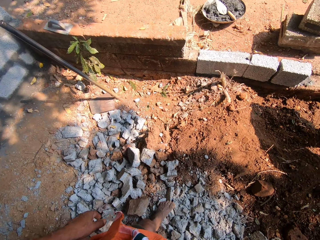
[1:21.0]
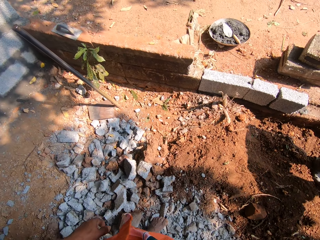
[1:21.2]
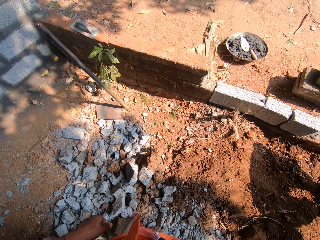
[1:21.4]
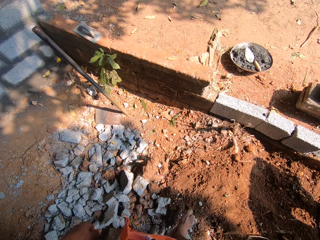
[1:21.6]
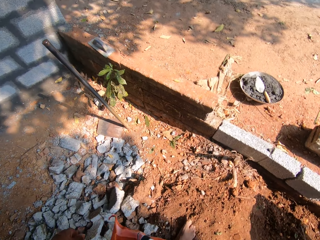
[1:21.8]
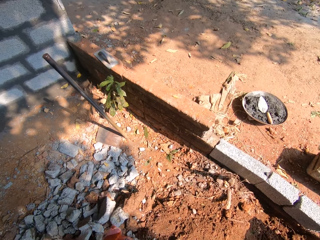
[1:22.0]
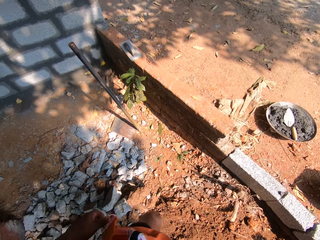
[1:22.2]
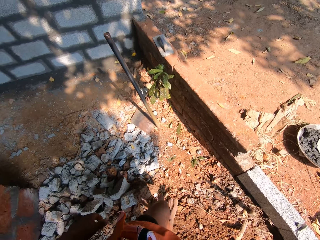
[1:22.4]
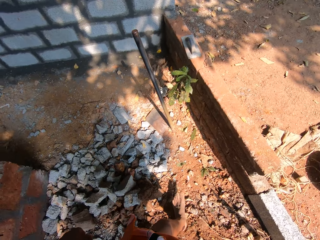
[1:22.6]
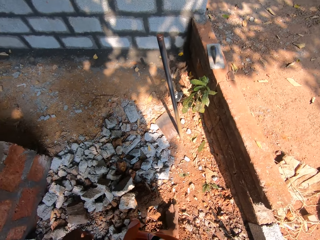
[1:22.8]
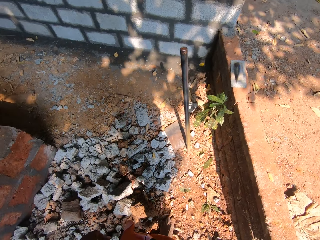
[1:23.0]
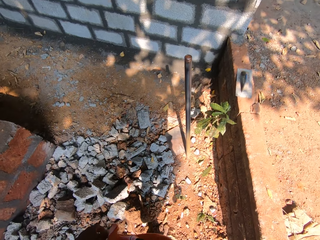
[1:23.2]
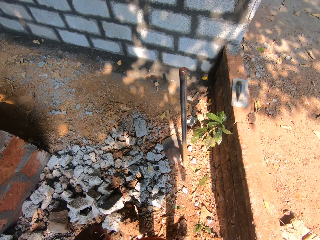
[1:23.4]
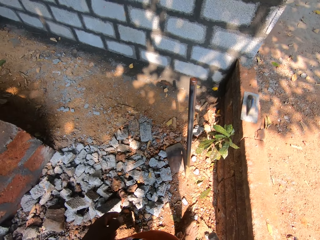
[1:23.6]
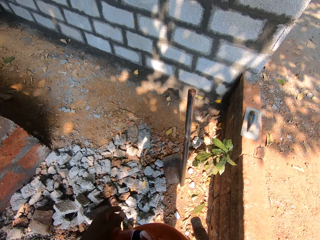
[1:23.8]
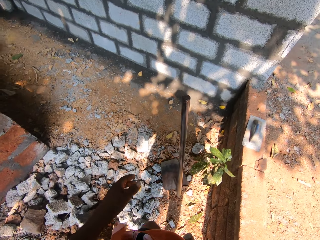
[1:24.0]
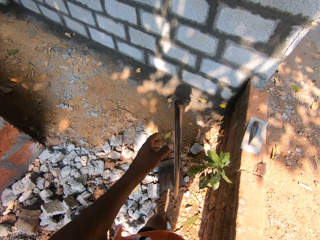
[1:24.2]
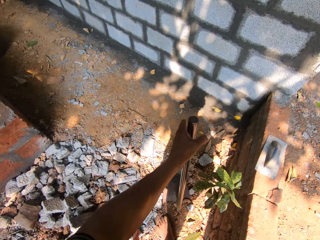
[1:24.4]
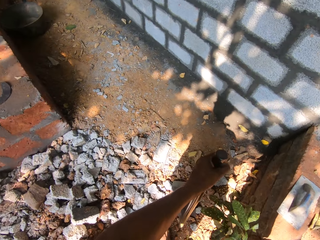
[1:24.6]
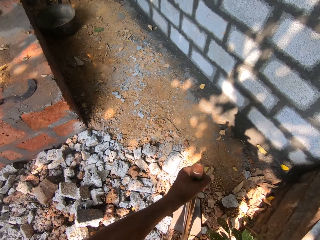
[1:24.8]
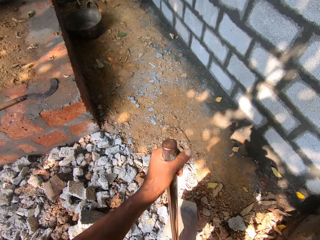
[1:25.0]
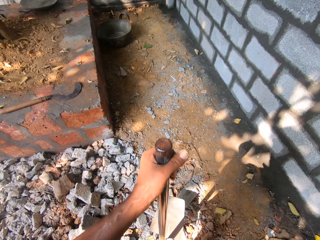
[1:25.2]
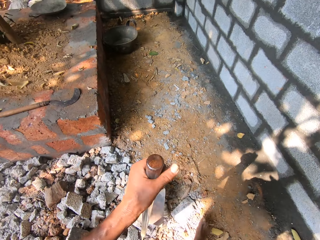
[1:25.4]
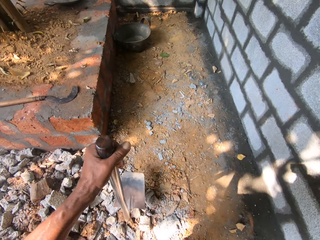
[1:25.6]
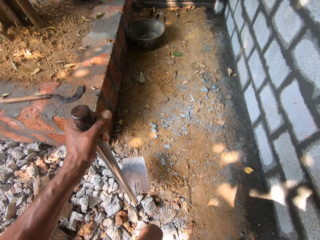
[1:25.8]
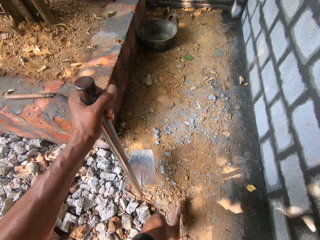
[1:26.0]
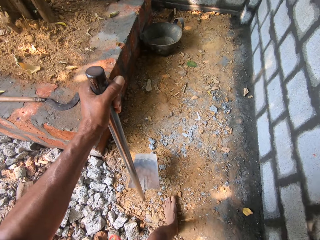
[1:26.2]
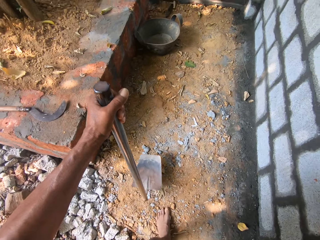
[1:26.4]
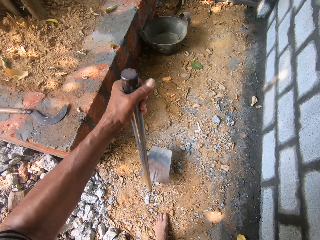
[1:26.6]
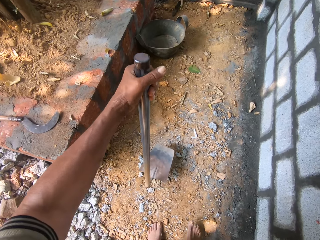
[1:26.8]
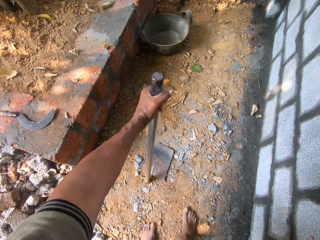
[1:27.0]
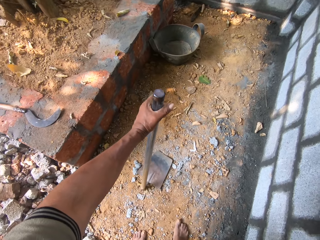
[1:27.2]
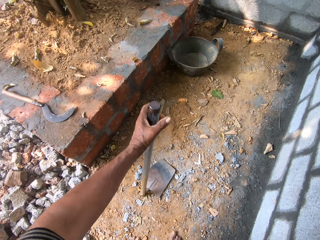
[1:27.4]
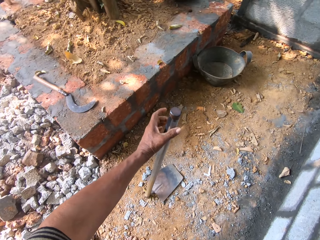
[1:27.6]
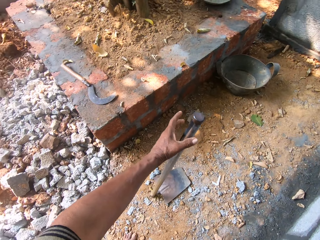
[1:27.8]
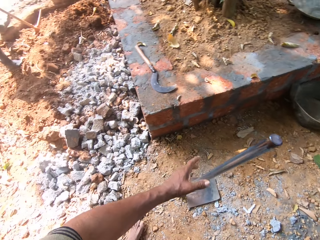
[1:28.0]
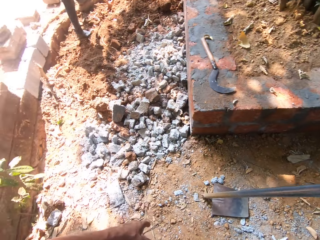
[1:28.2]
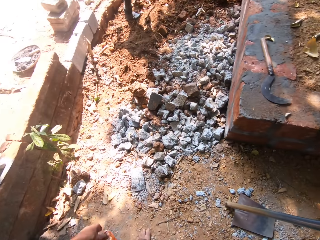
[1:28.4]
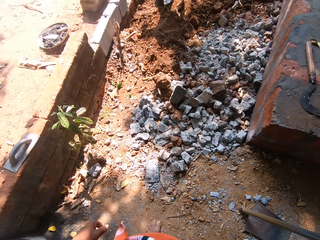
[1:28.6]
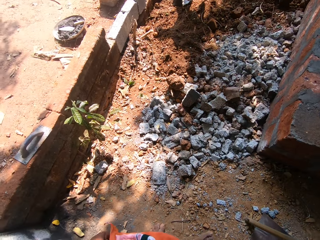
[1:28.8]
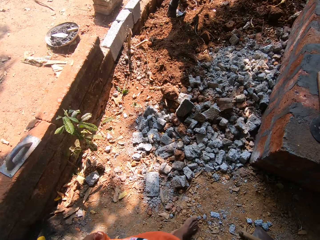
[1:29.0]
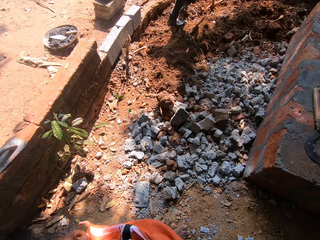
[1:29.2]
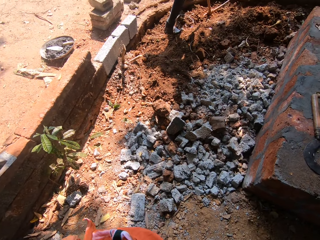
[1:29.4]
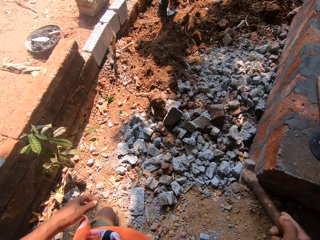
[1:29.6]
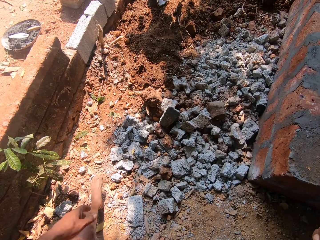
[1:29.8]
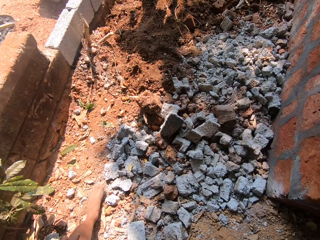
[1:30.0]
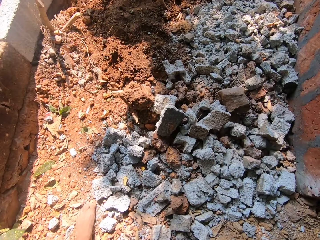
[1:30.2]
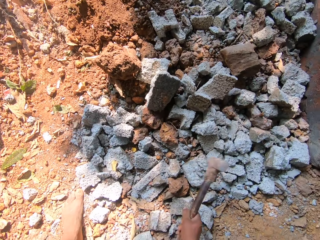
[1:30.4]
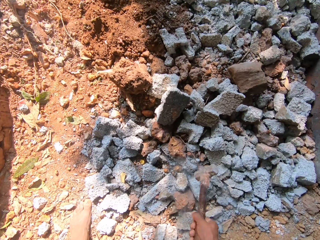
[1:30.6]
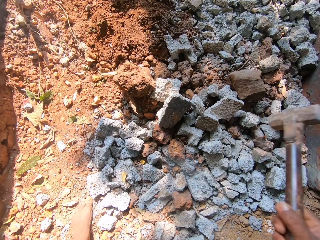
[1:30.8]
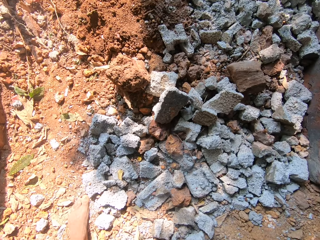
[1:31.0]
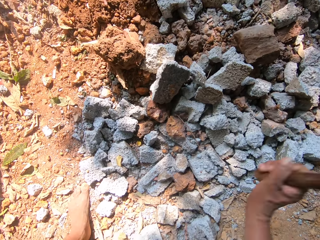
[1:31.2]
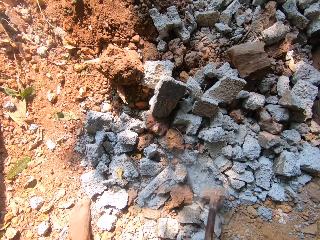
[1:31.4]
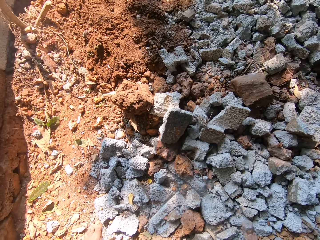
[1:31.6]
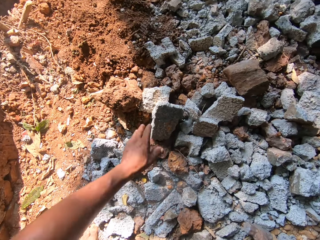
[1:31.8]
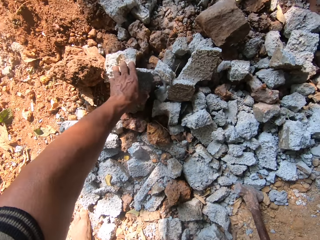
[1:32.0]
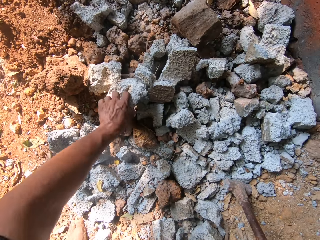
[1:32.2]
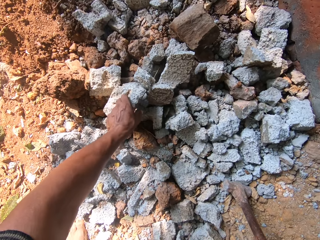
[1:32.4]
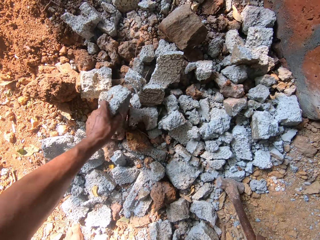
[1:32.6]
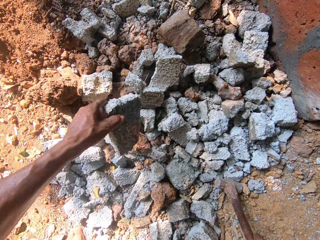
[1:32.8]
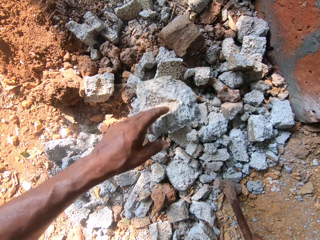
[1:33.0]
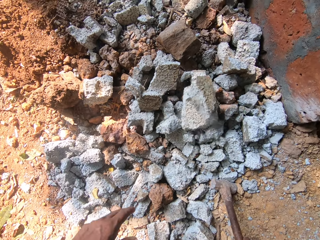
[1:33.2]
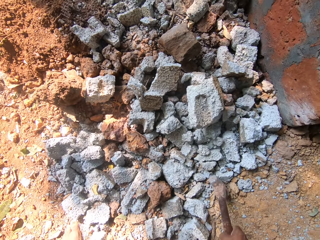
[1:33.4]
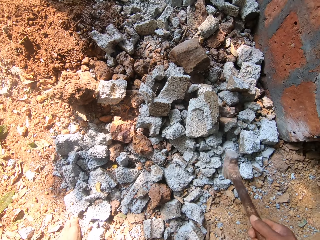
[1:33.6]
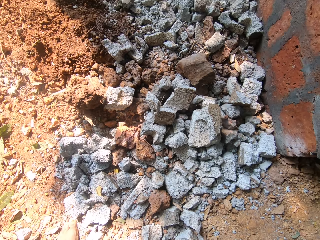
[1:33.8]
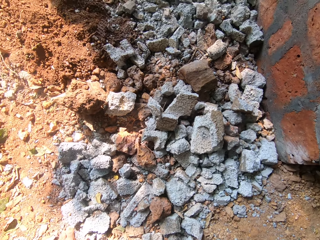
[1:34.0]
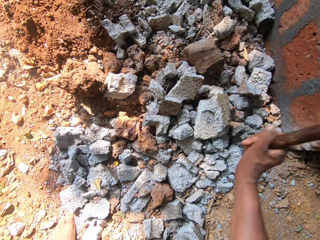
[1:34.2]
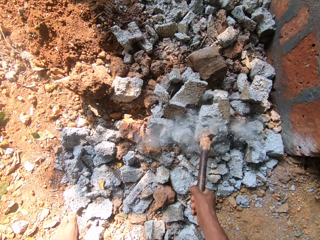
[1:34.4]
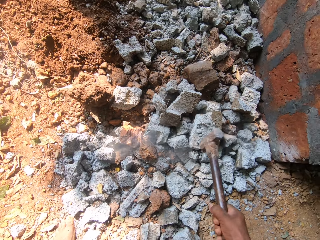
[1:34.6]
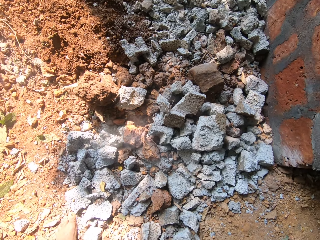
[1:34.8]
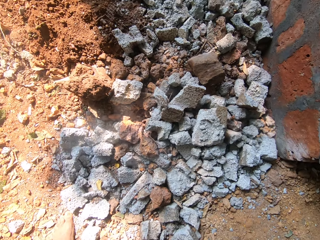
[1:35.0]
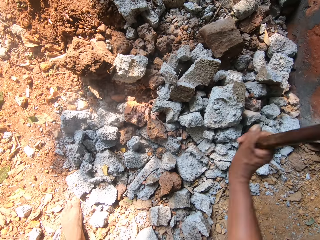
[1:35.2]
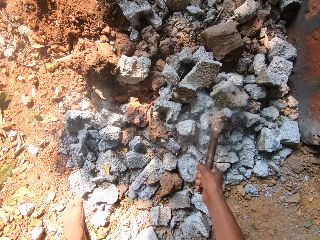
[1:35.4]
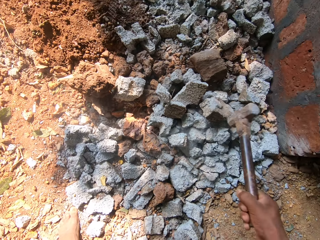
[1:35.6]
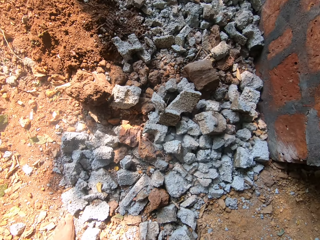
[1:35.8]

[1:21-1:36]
The camera wearer walks around. He picks up the hoe from the ground with his left hand. He drops the hoe on the ground with his left hand. He walks around. He breaks cement blocks on the floor with the club hammer in his right hand. He hits the rocks. He picks up a cement block from the floor with his left hand. He drops the cement block on the floor with his left hand. He breaks the cement blocks on the floor with the club hammer in his right hand.

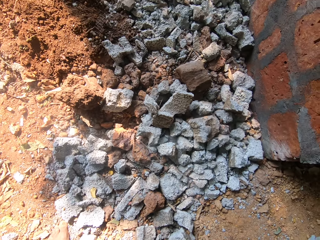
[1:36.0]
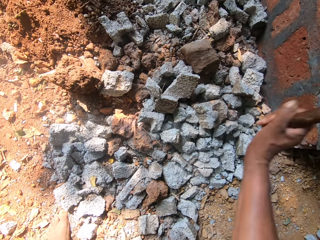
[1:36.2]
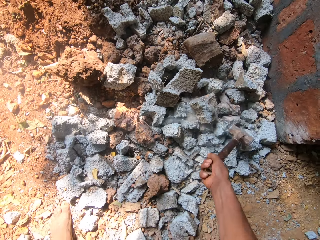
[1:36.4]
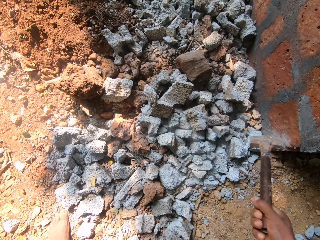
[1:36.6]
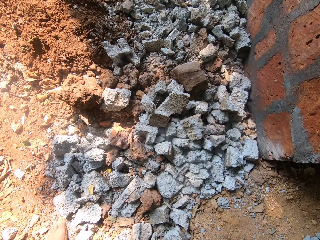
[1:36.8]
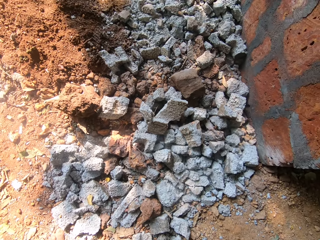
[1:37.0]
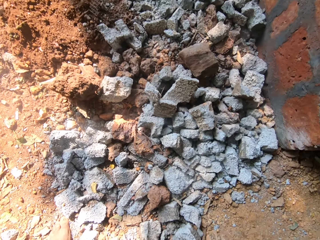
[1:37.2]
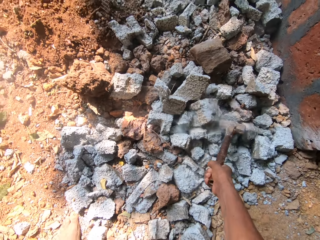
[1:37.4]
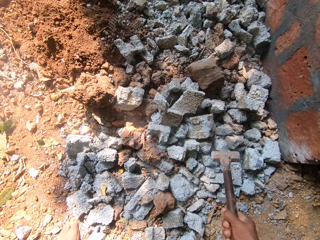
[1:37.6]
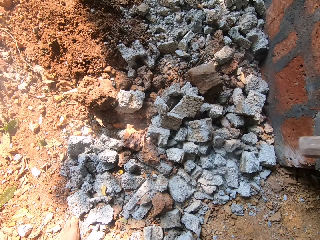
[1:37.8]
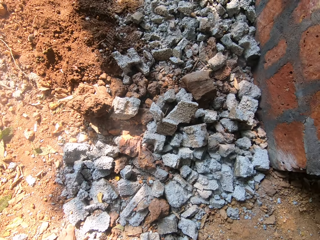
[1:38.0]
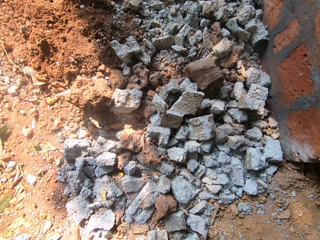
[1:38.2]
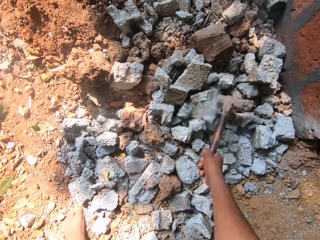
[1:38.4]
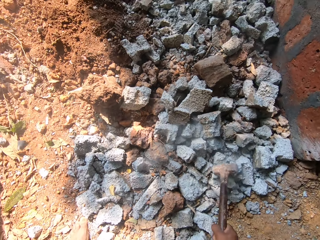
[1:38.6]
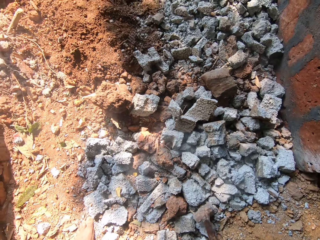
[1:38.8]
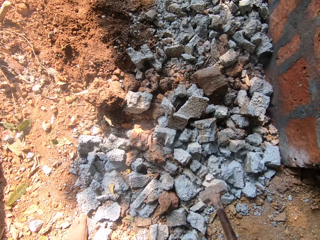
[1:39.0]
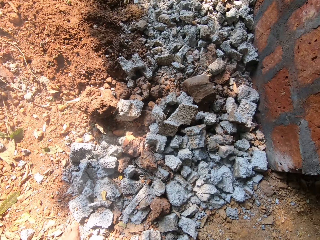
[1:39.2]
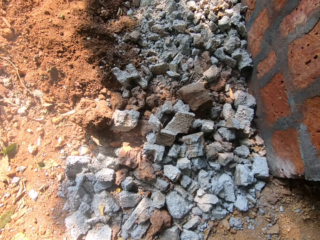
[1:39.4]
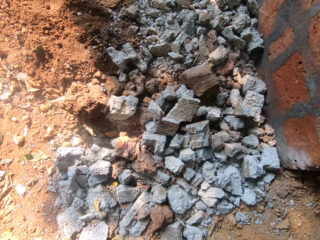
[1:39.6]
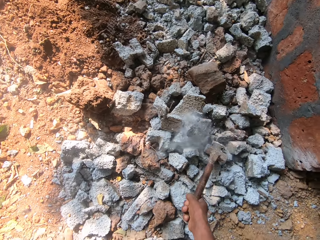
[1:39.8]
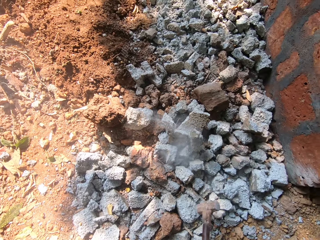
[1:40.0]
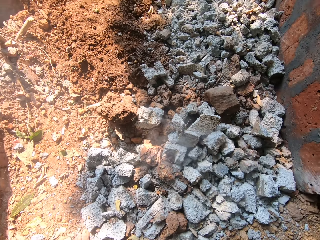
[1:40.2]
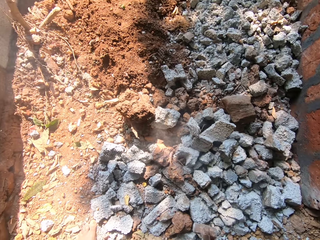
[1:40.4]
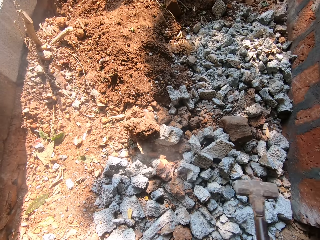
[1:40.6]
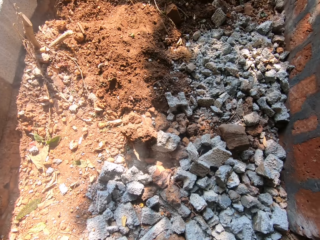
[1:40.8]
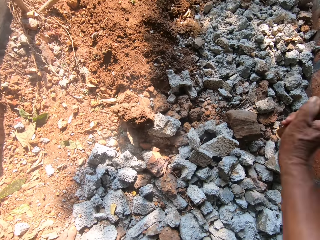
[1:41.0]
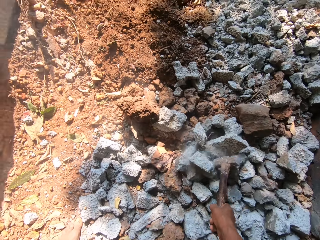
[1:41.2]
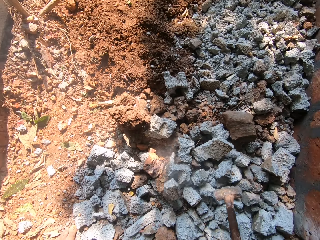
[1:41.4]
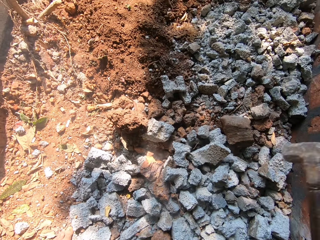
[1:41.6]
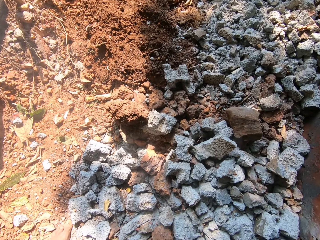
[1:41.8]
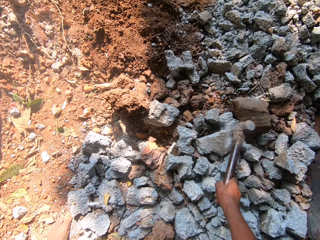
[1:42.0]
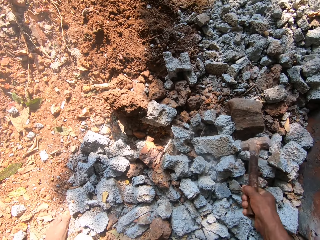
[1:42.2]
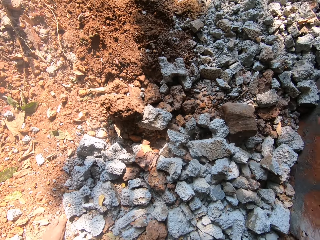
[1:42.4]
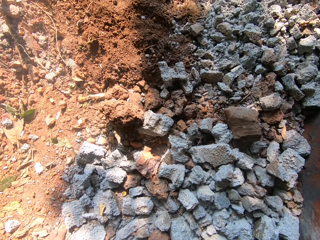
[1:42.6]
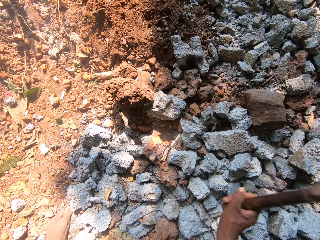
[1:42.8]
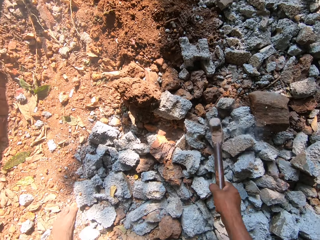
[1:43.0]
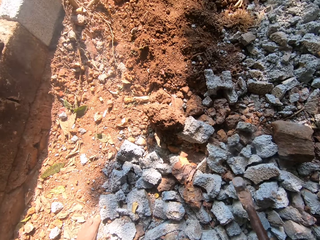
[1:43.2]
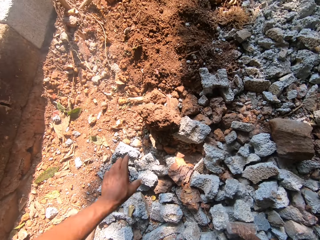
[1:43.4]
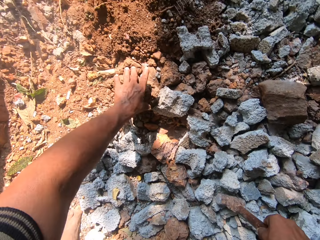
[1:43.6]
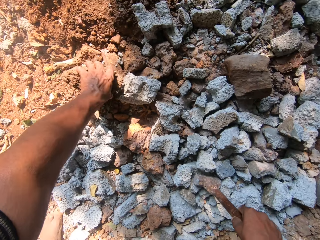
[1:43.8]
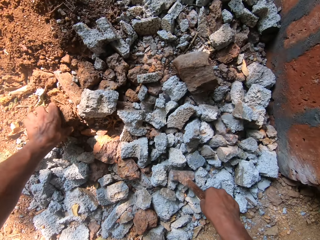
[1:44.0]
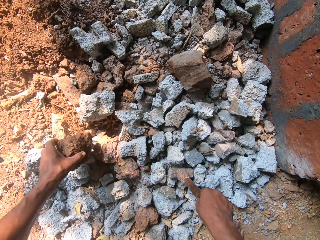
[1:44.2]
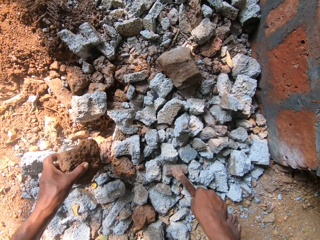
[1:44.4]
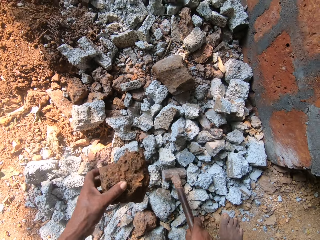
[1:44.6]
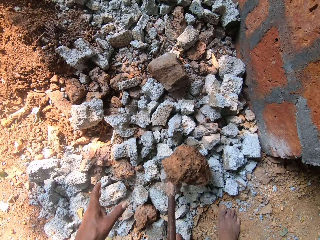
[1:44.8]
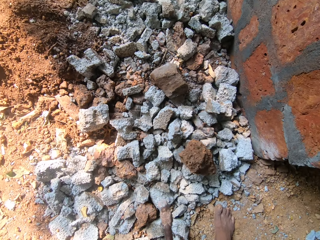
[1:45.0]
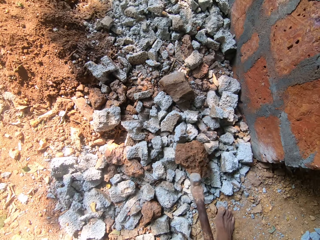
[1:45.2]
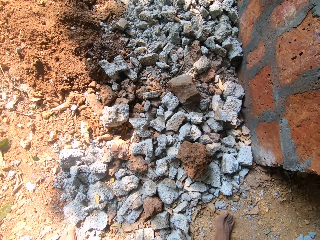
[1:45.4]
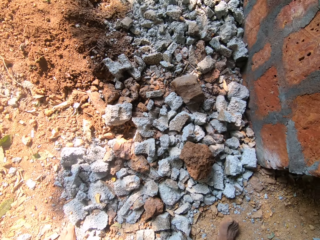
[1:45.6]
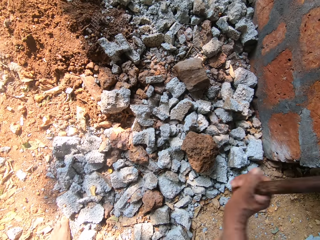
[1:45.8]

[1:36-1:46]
The camera wearer picks up a sand mold from the floor with his left hand. He drops the sand mold on the floor with his left hand.
